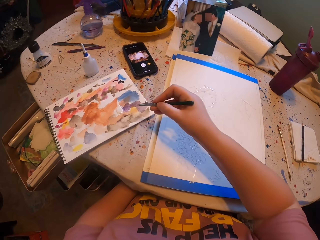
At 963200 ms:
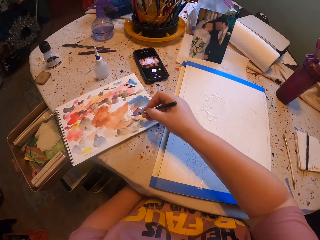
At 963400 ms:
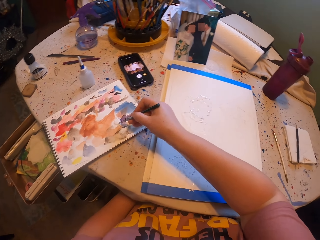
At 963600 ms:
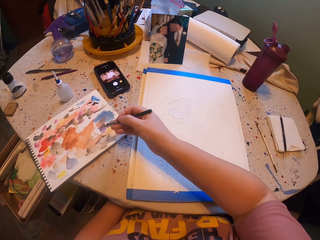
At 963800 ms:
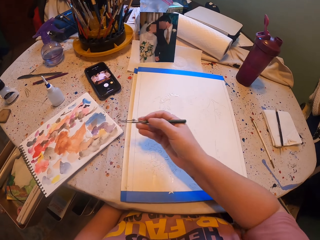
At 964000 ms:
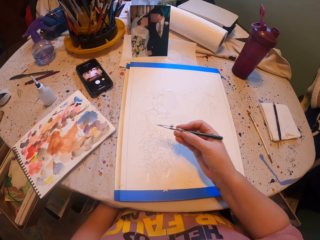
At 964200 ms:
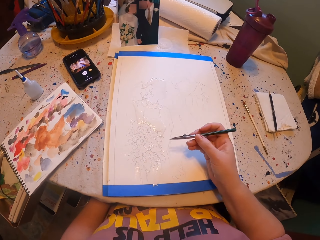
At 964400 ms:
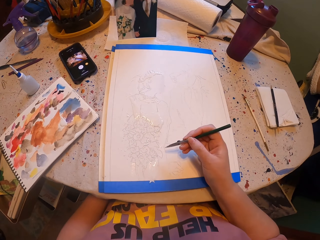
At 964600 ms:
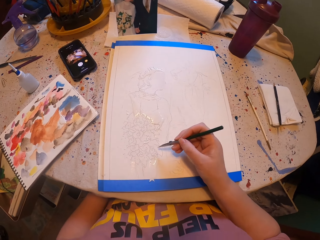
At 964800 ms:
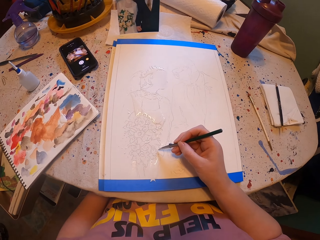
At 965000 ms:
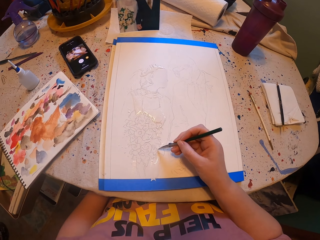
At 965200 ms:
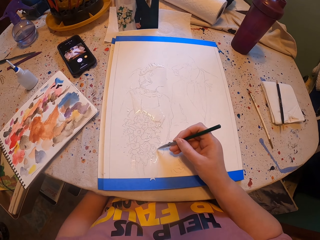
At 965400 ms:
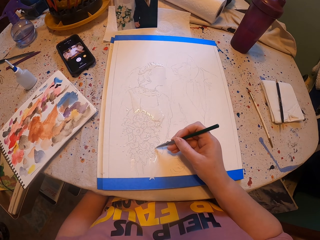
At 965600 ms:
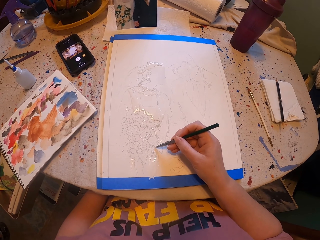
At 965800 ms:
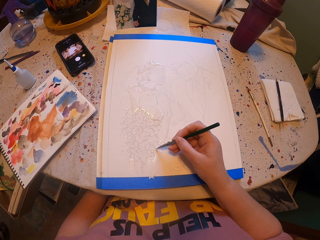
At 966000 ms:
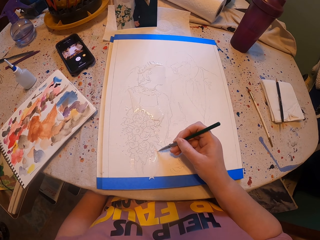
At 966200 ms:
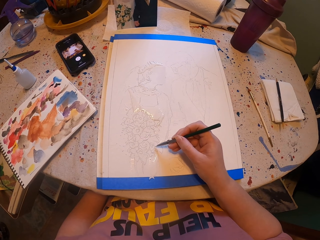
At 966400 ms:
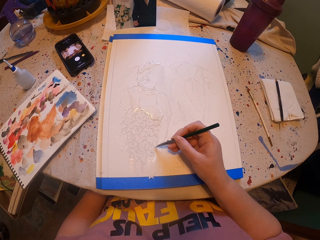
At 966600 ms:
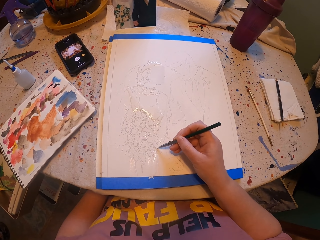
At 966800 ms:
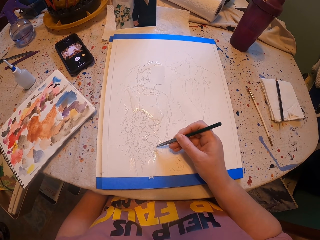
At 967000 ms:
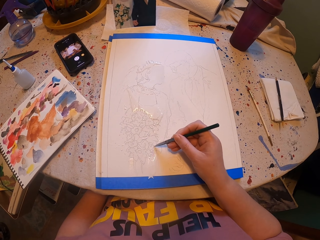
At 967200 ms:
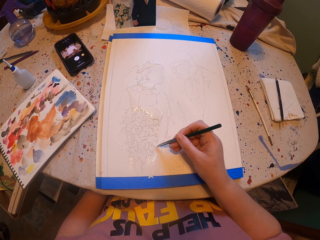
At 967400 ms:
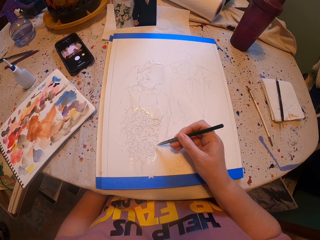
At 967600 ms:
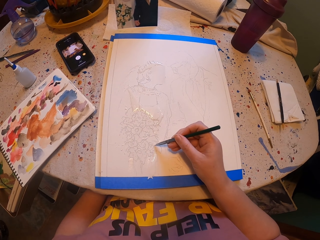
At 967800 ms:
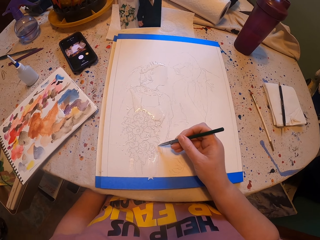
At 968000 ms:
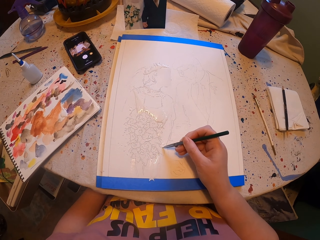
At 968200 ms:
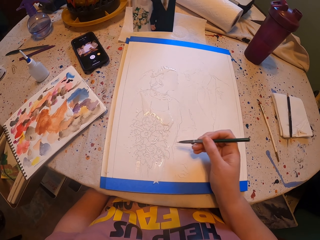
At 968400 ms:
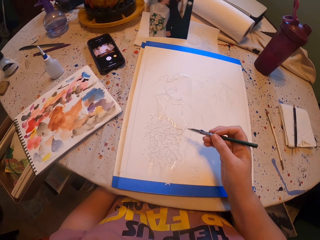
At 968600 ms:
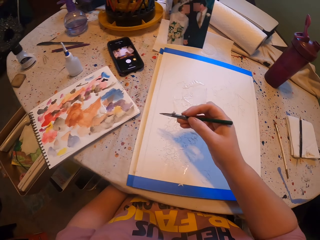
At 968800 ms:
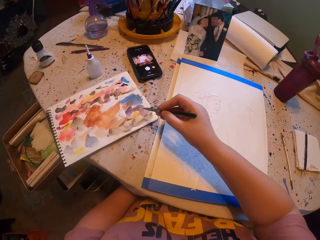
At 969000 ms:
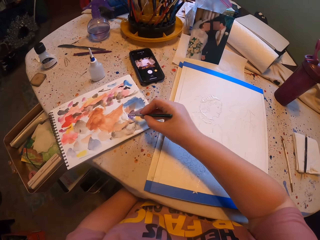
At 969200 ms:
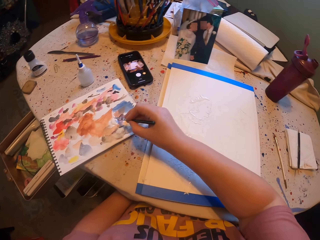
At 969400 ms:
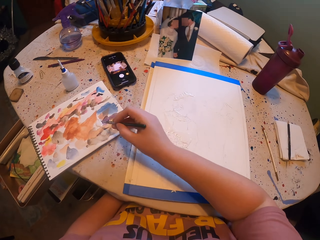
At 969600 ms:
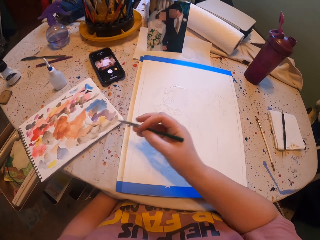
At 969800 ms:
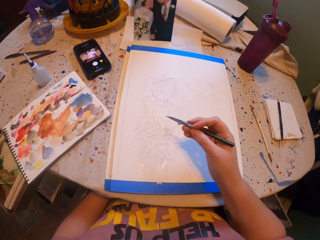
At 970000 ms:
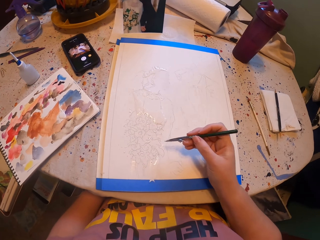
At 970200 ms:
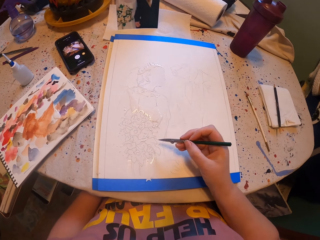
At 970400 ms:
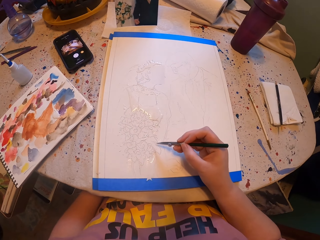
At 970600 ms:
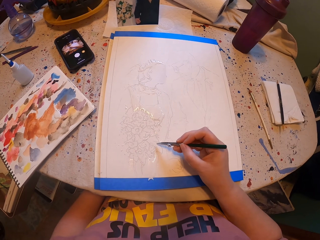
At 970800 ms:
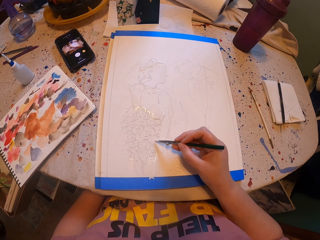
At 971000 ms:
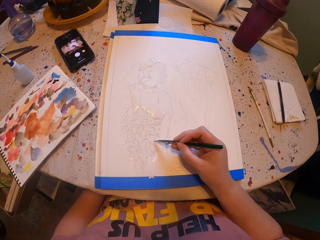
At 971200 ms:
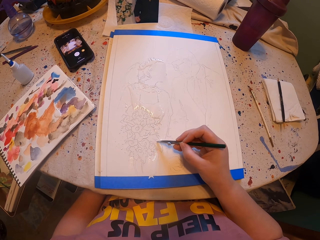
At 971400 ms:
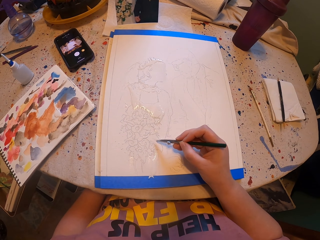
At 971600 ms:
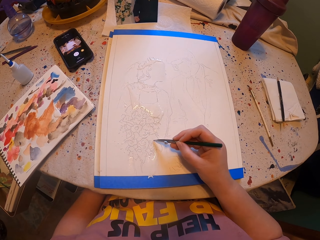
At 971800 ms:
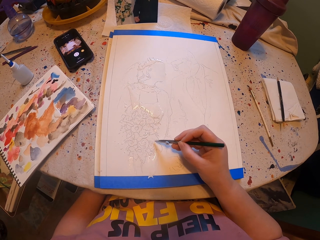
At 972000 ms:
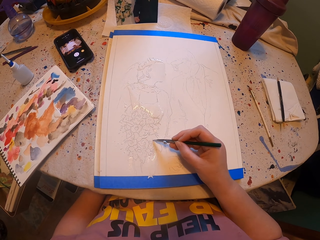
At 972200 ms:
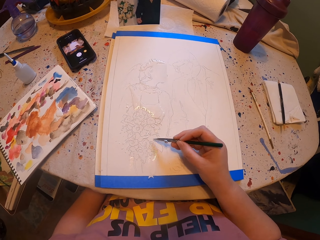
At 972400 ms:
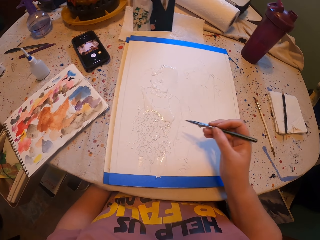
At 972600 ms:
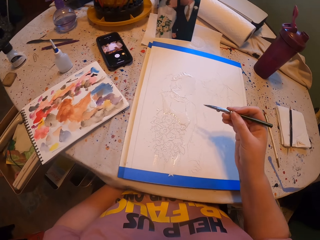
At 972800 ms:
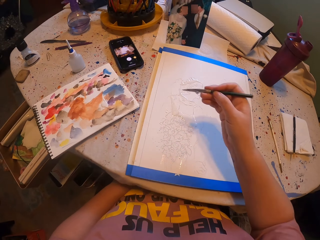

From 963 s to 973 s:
The camera wearer rubs the pen brush on a paper ink. They pick paint with the paint brush. They paint a picture with the pen brush. They rub the pen brush on the paper ink, pick paint with the paint brush and paint the picture with the pen brush.

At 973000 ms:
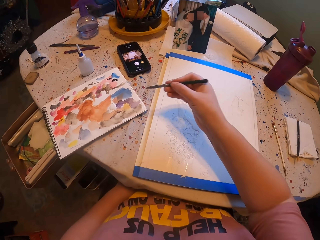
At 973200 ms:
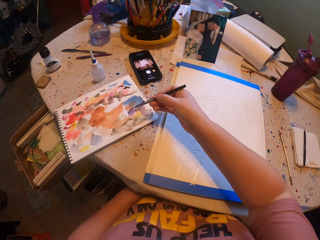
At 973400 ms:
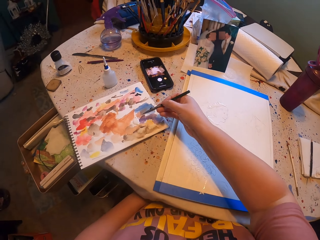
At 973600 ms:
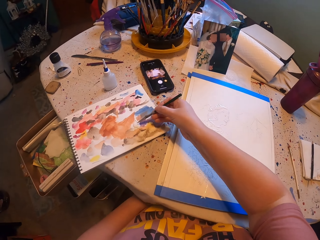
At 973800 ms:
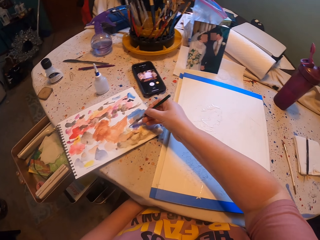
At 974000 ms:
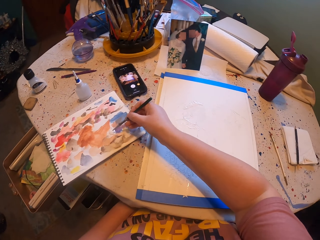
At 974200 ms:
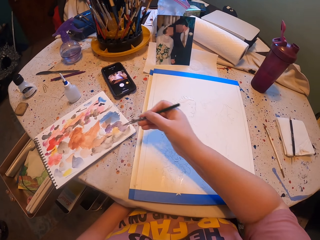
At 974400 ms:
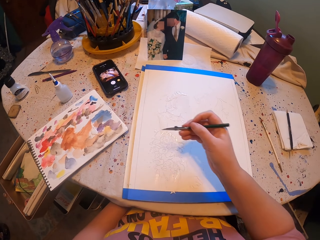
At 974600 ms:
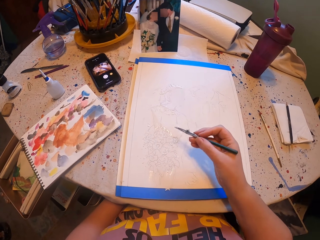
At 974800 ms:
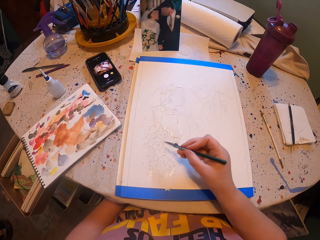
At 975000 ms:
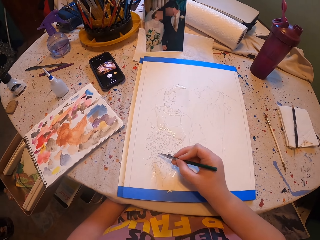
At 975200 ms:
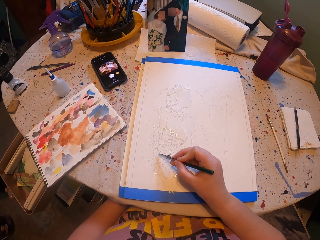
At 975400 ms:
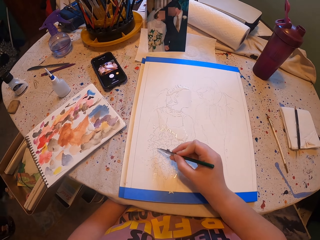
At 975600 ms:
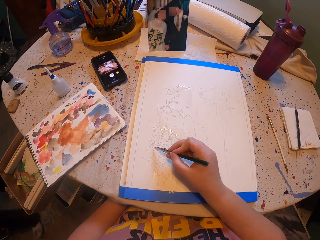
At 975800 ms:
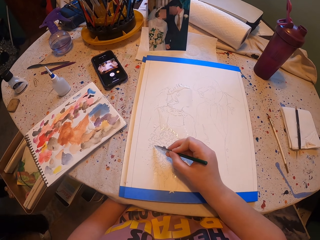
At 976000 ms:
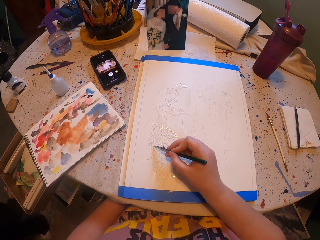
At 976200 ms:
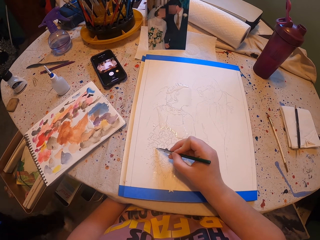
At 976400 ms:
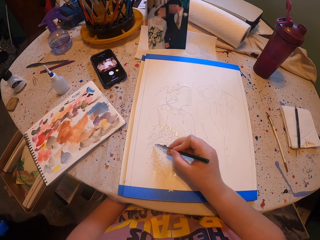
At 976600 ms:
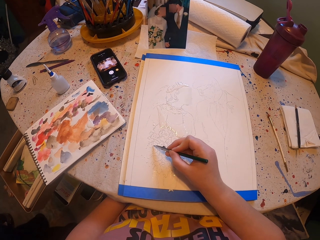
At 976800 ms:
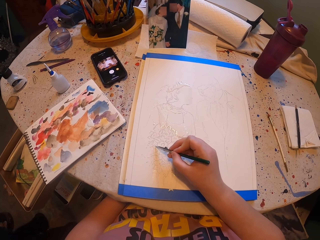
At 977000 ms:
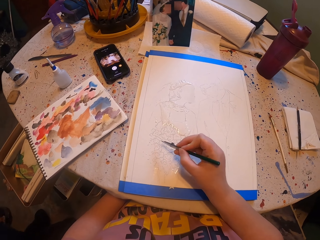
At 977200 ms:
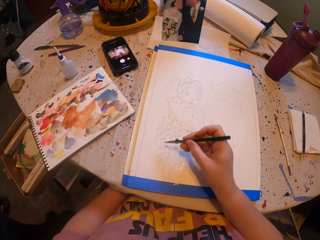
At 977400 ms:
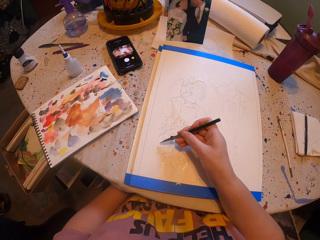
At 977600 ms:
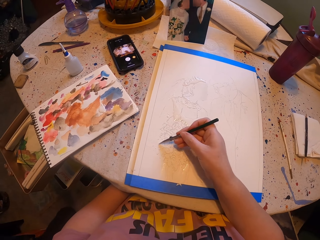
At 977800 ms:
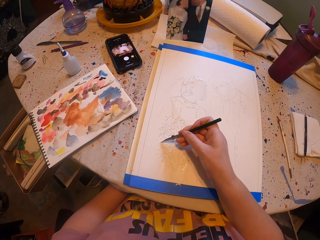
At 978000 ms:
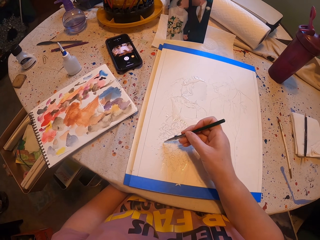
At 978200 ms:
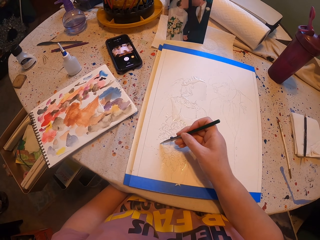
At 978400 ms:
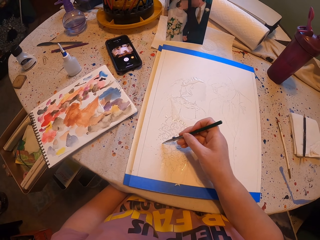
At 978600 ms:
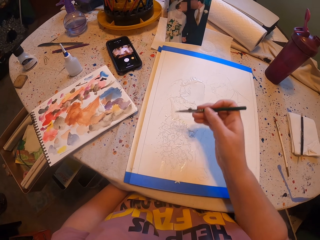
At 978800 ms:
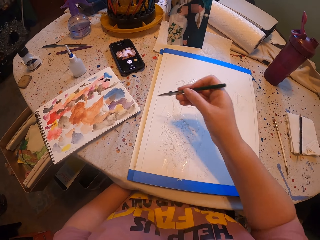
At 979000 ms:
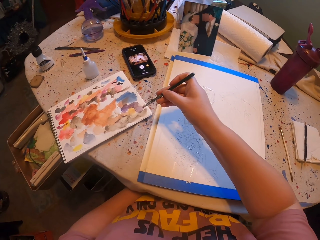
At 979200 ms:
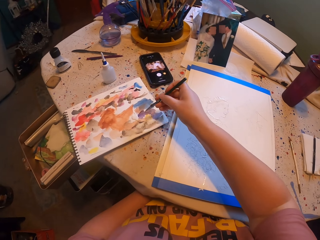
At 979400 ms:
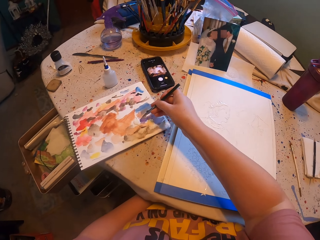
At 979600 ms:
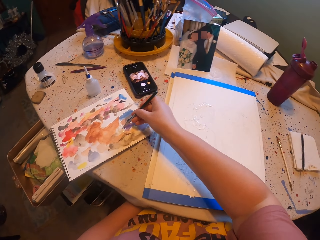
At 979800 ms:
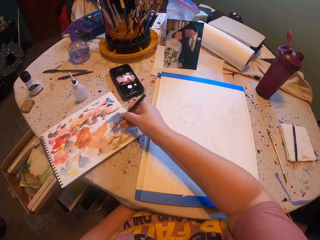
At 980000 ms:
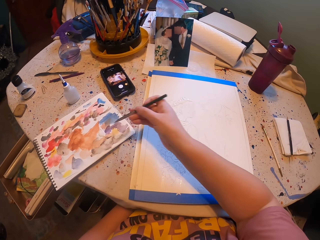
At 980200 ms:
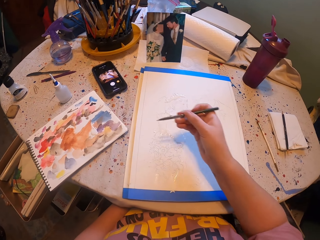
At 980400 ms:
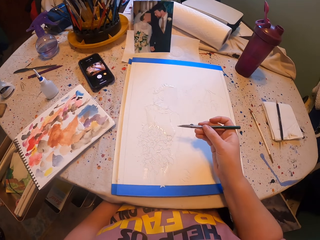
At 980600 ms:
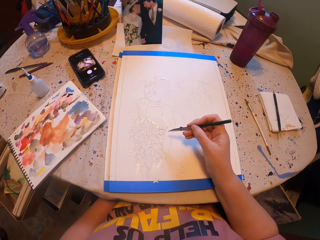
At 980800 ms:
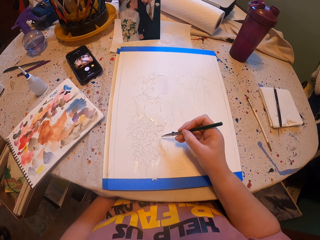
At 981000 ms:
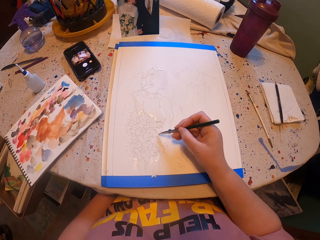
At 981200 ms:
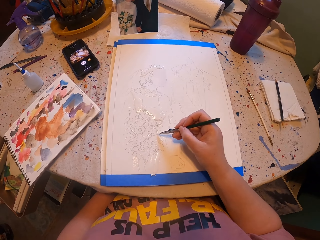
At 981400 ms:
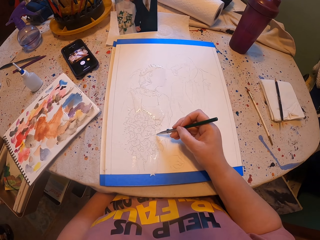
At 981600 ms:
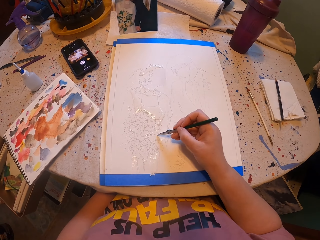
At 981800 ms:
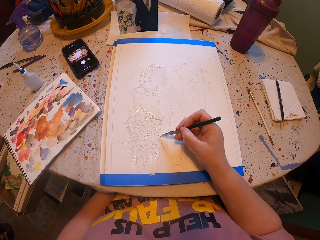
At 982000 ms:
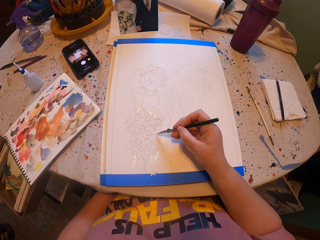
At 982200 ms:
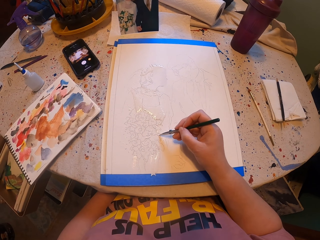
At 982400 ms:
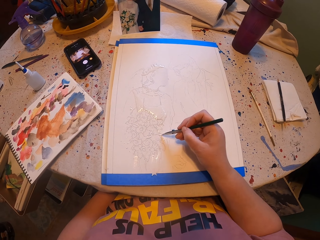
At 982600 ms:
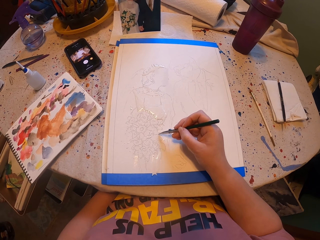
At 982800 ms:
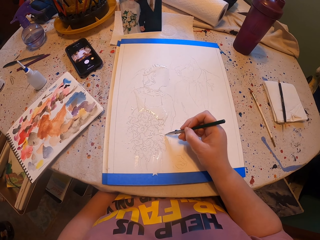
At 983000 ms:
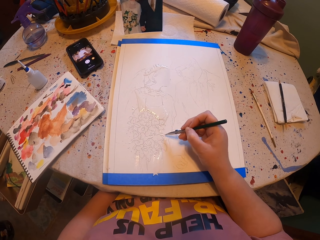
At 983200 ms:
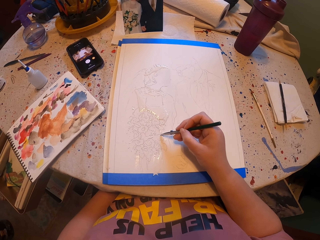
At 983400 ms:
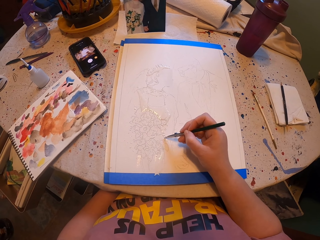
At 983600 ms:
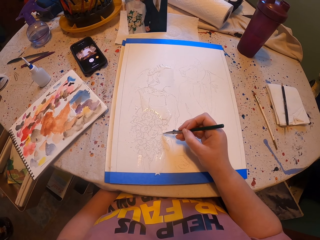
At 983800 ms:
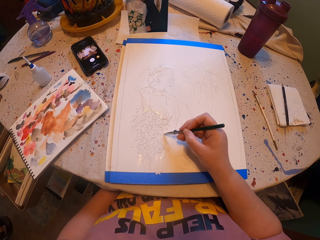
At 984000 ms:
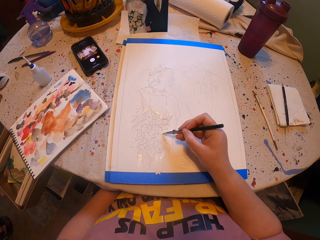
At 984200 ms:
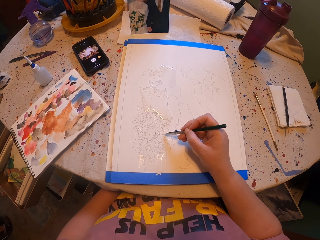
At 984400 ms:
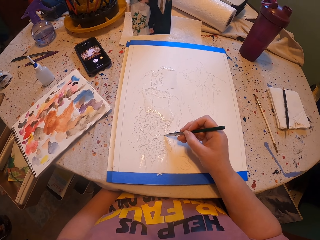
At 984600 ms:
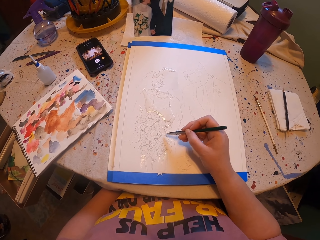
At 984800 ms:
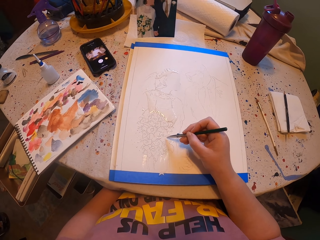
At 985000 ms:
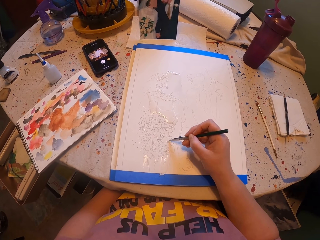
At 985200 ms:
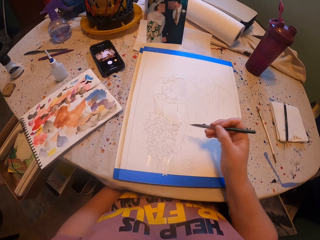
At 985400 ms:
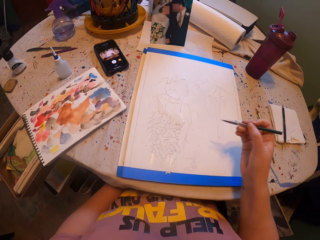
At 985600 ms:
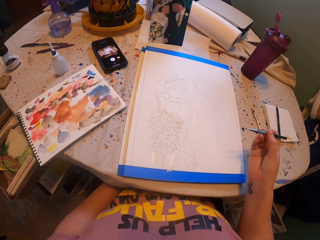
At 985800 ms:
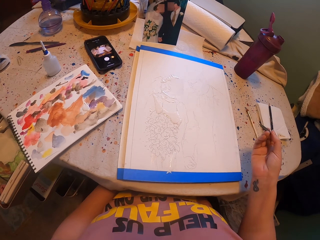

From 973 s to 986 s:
The camera wearer rubs the pen brush on a paper ink. They pick paint with the paint brush. They paint a picture with the pen brush. They pick paint with the paint brush, rub the pen brush on the paper ink and paint the picture with the pen brush.
